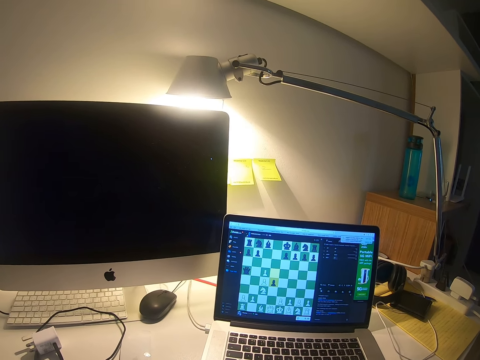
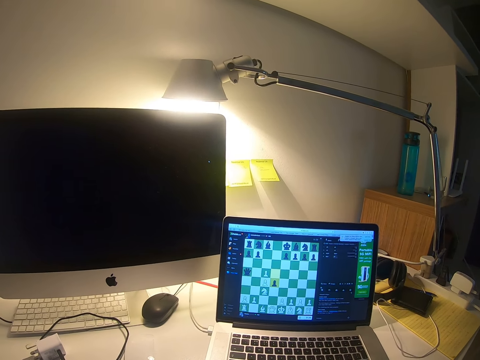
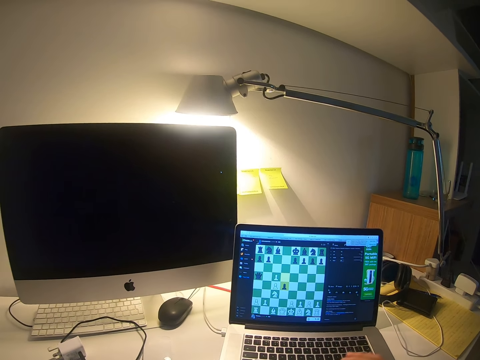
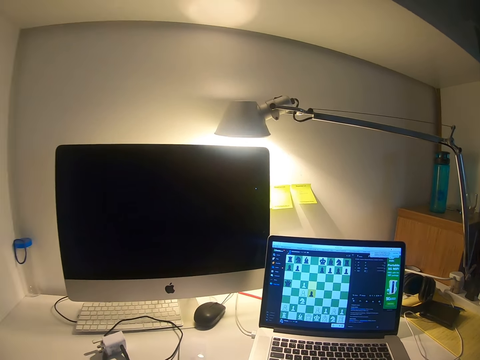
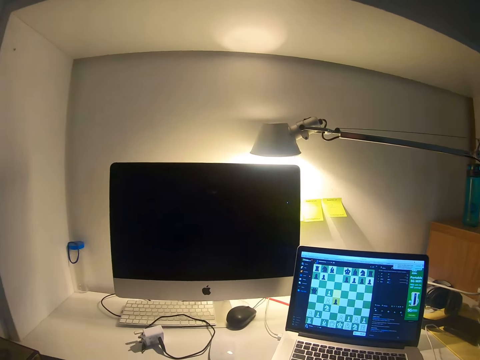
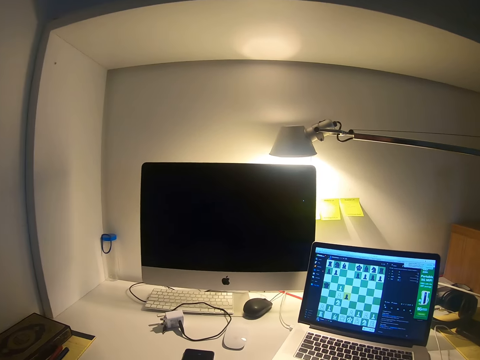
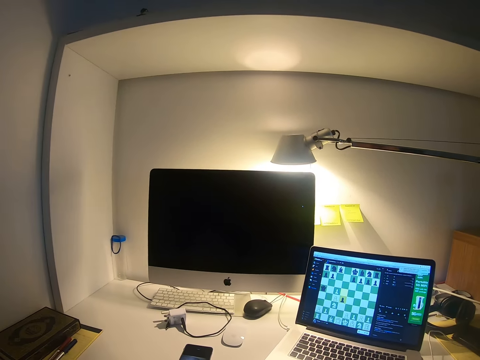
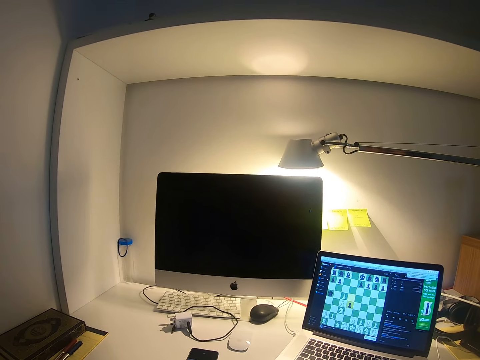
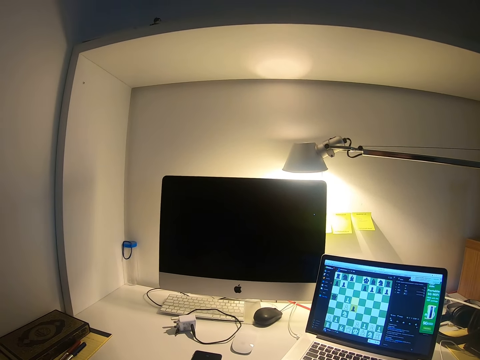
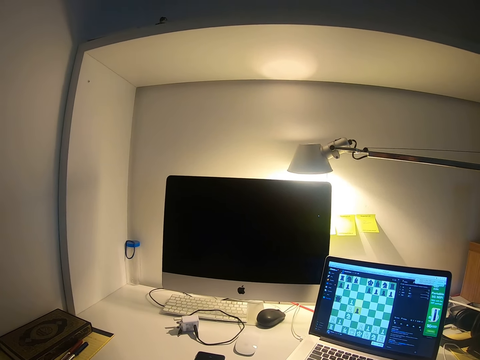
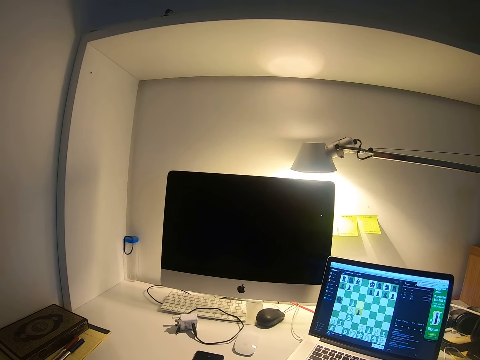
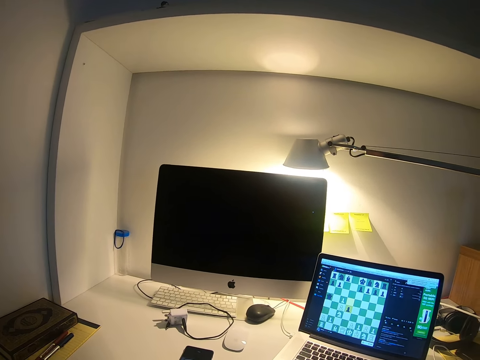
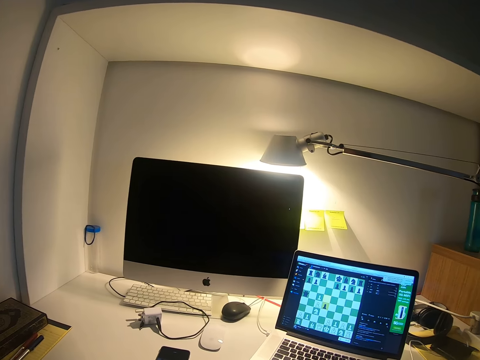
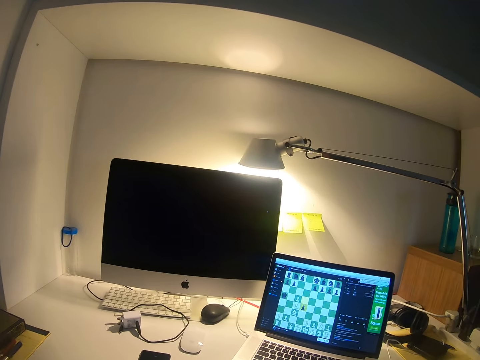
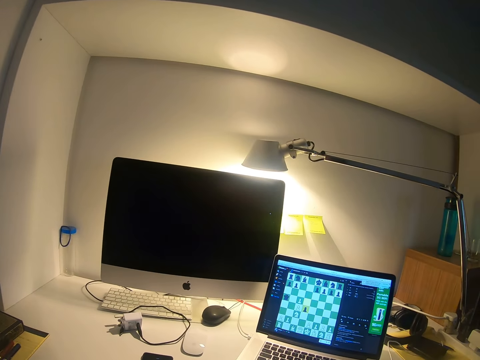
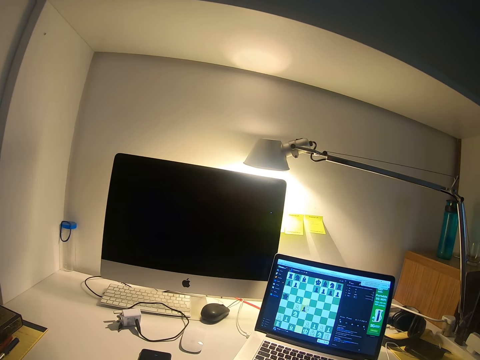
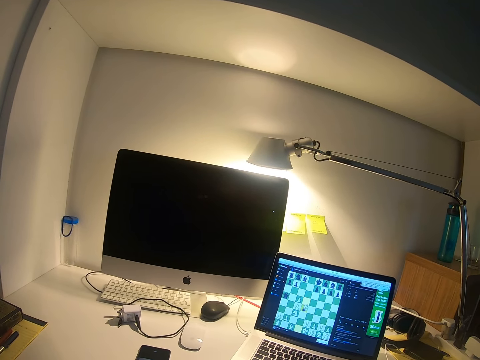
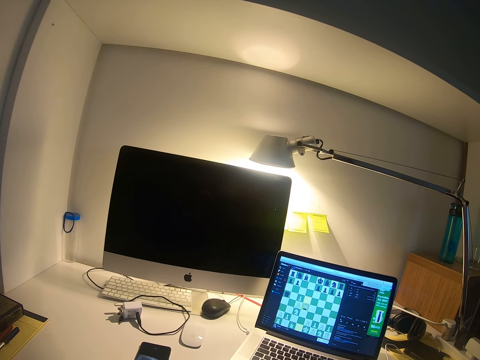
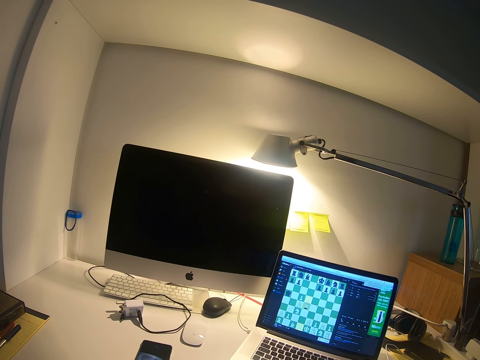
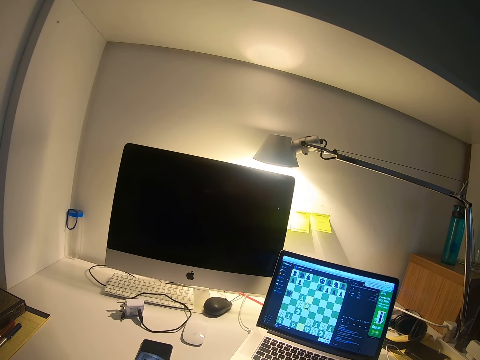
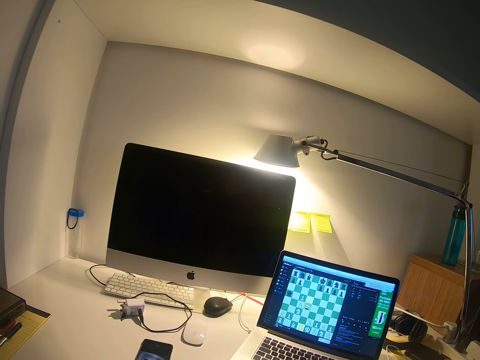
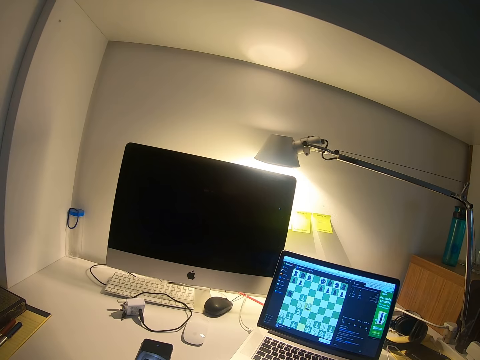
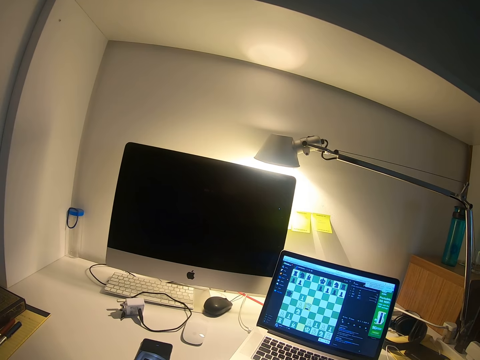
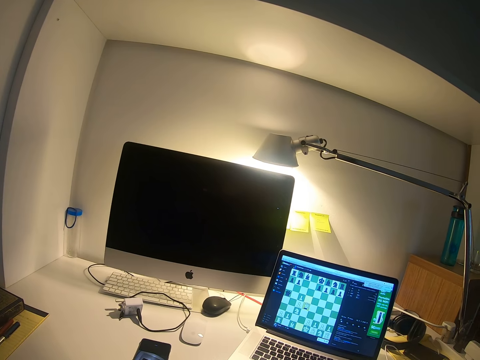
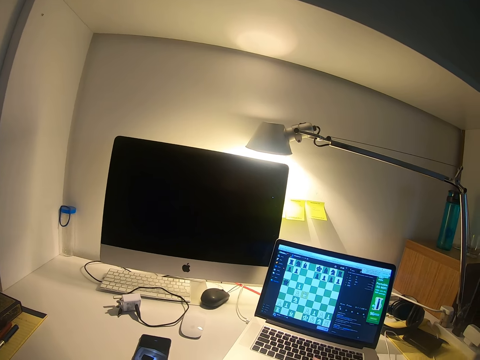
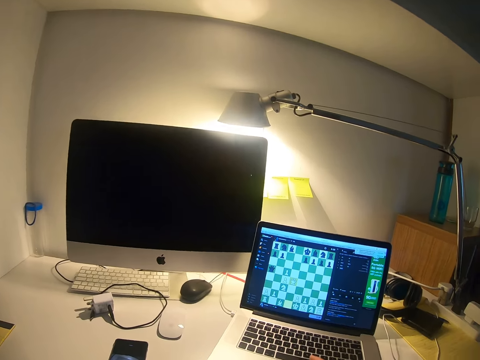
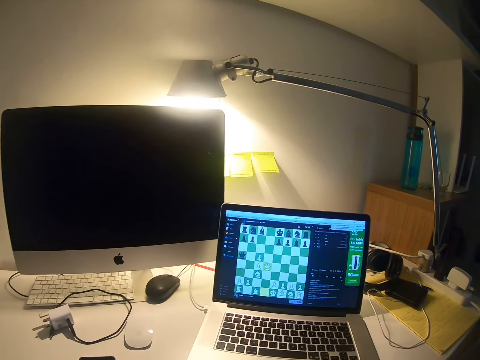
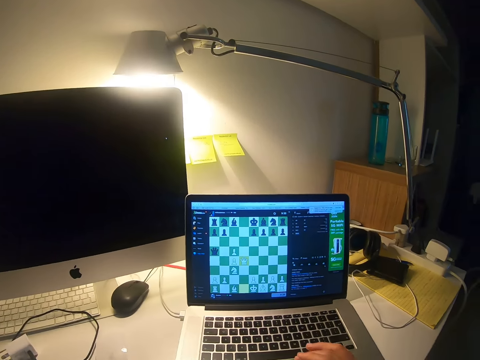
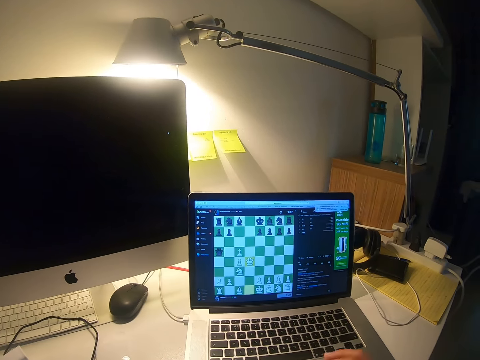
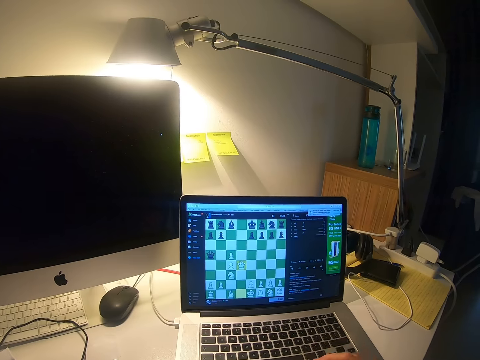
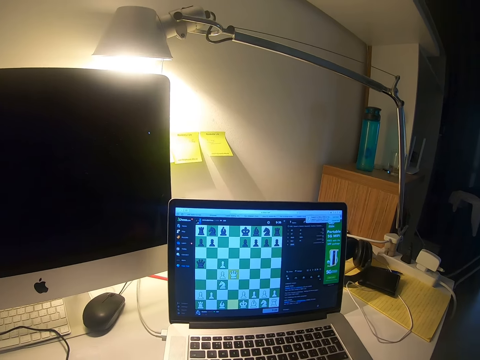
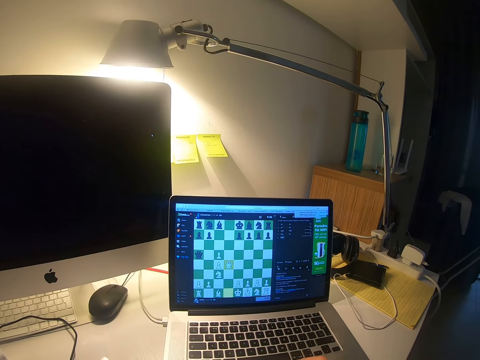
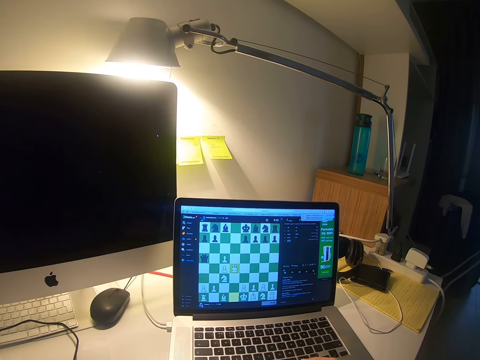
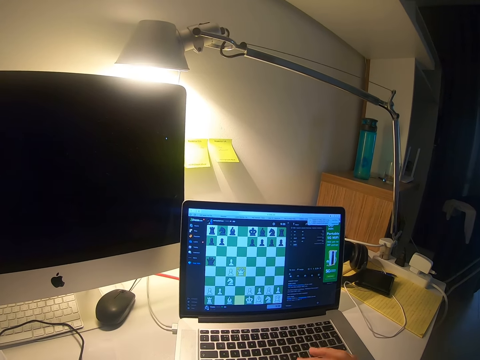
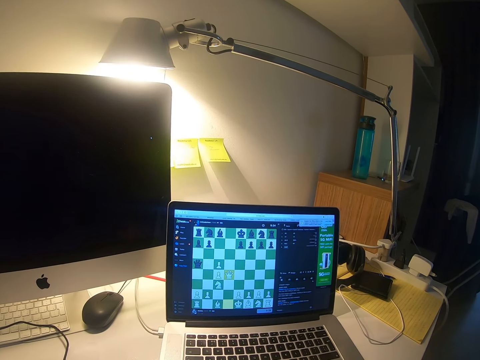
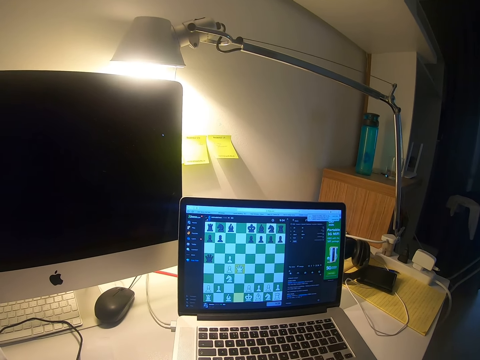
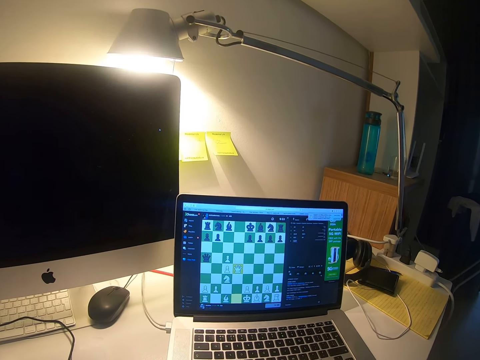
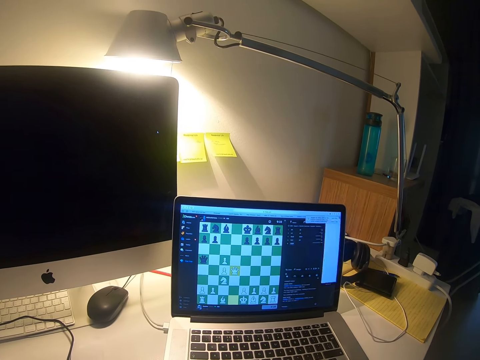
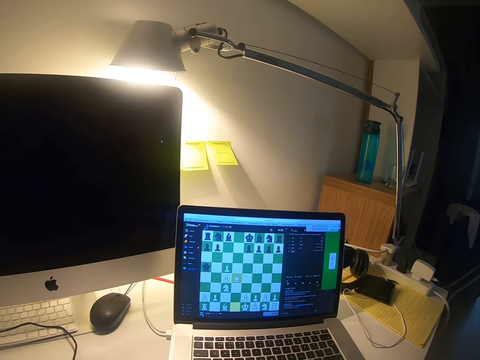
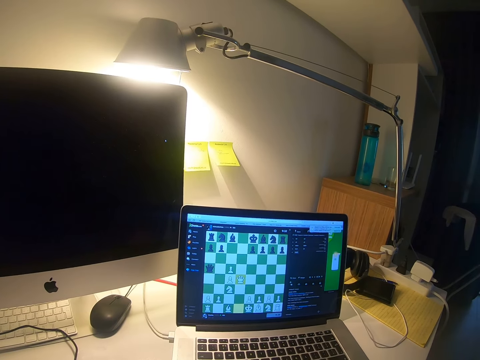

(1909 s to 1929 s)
The camera wearer adjusts the camera. They stare at the desktop. They stare at the laptop. They operate the laptop.

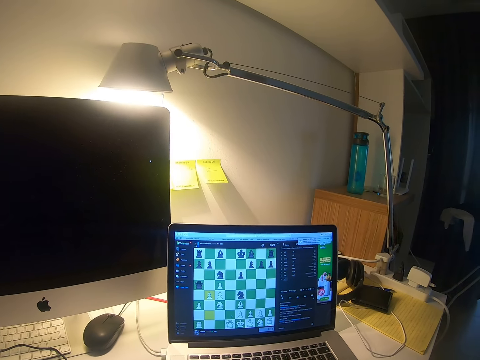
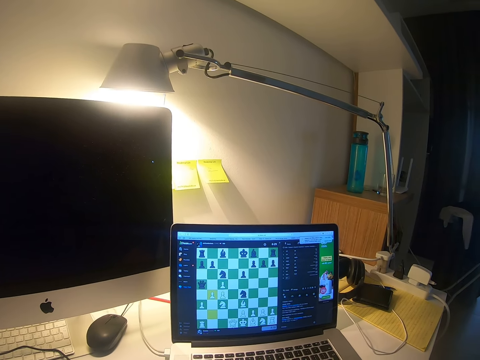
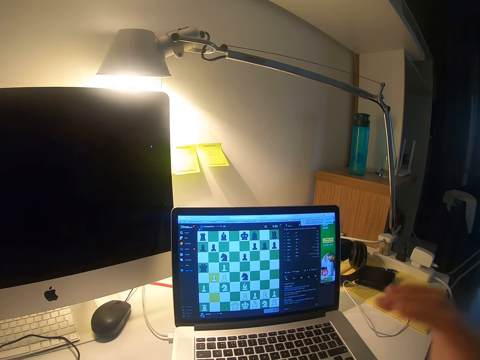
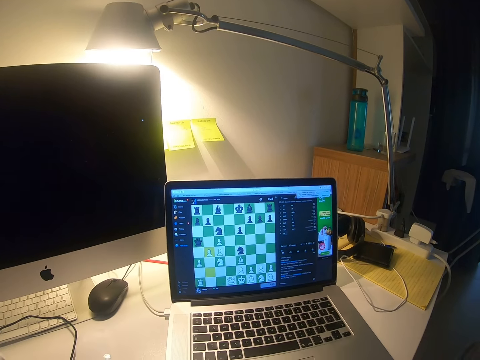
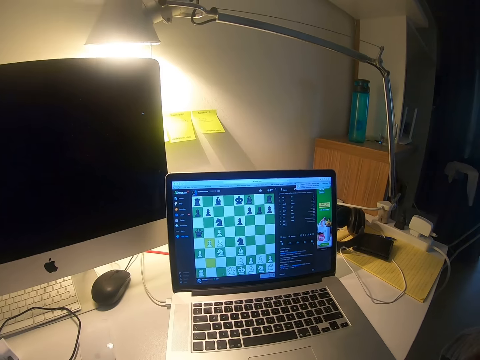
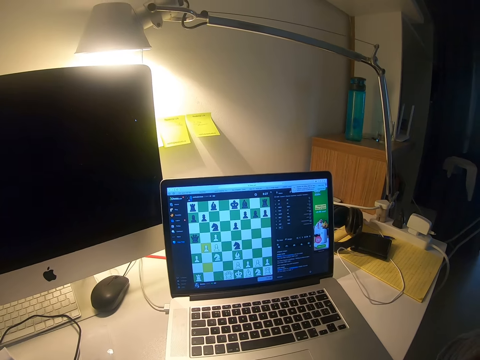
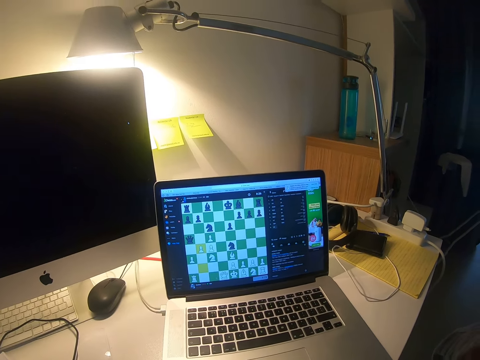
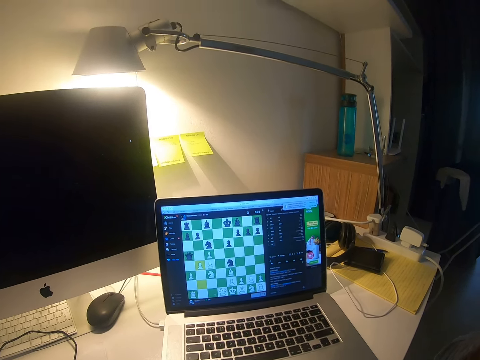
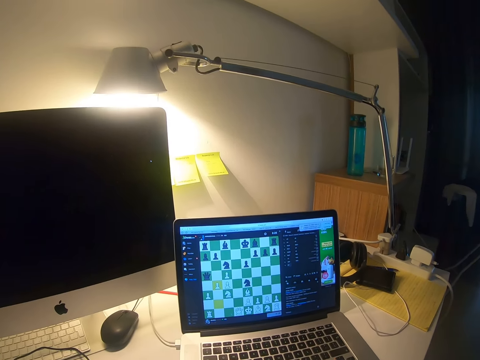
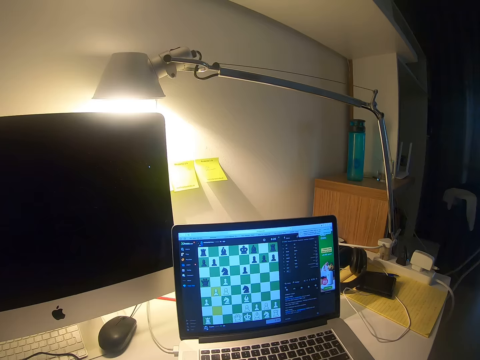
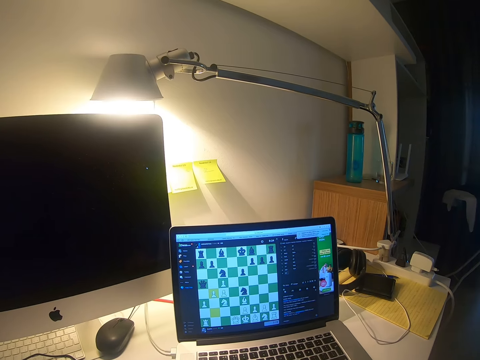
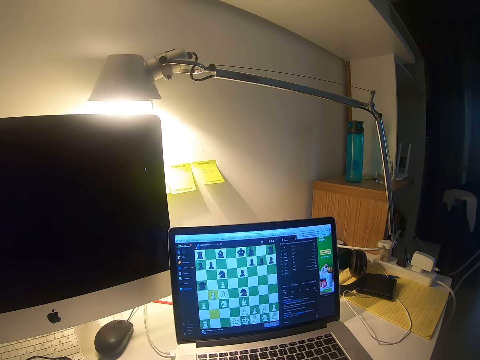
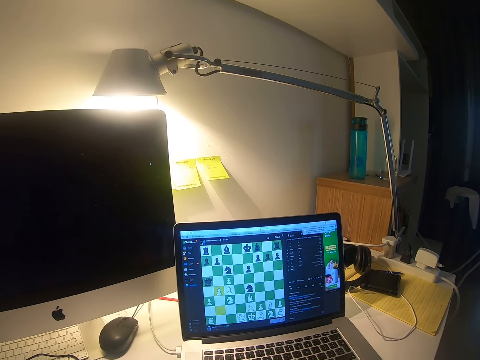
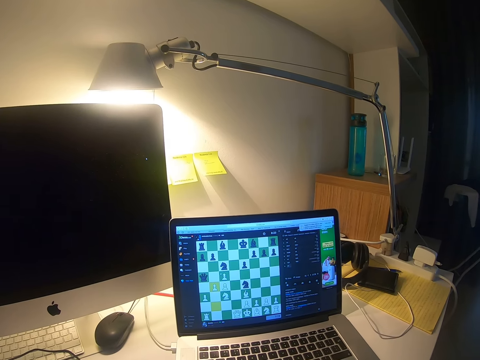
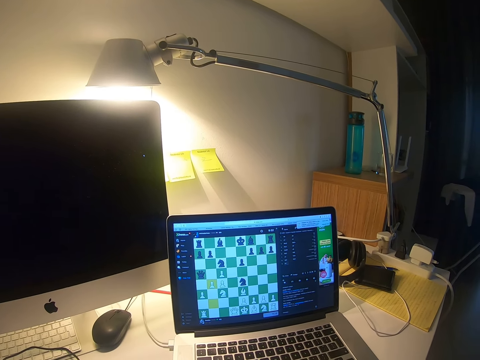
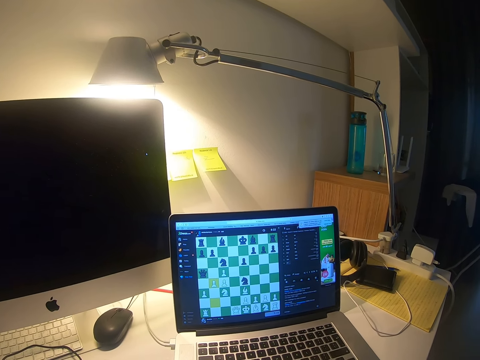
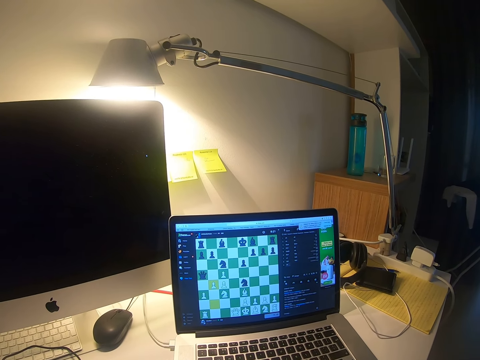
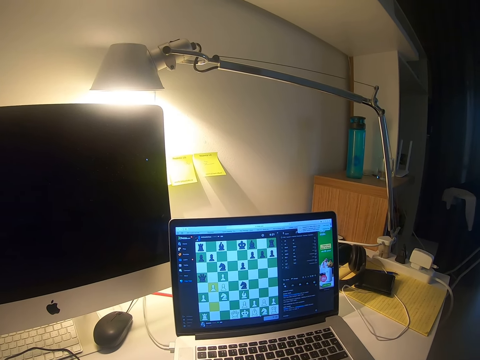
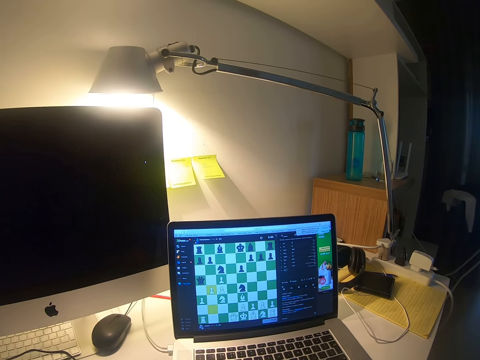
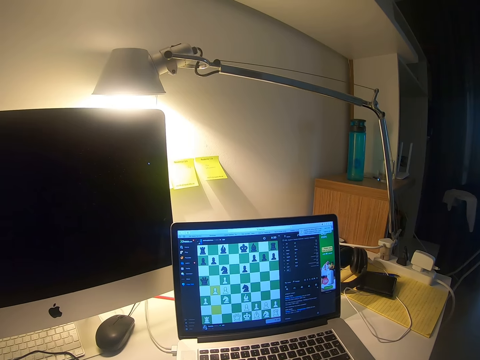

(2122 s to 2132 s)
The camera wearer adjusts the camera. They operate the laptop.
